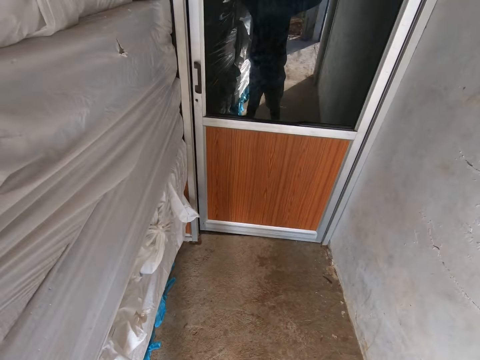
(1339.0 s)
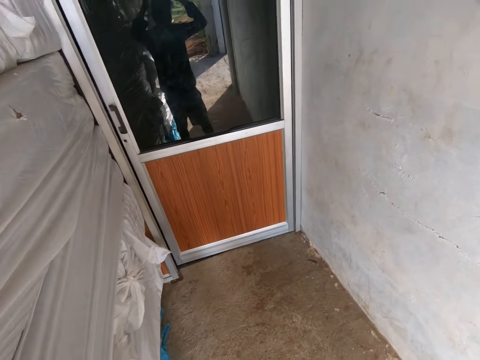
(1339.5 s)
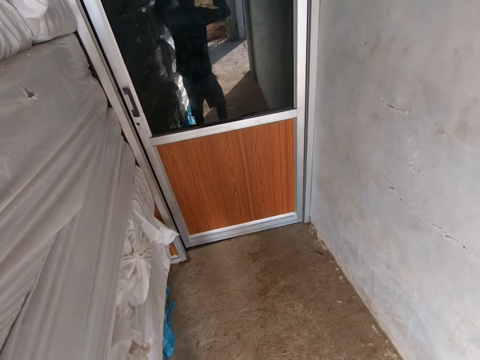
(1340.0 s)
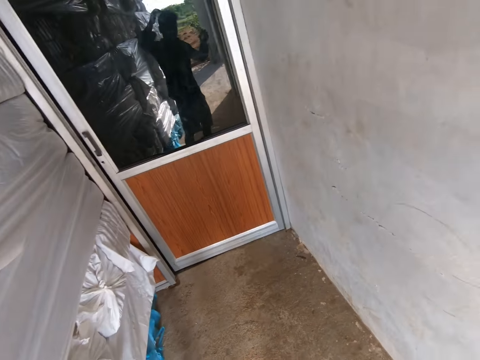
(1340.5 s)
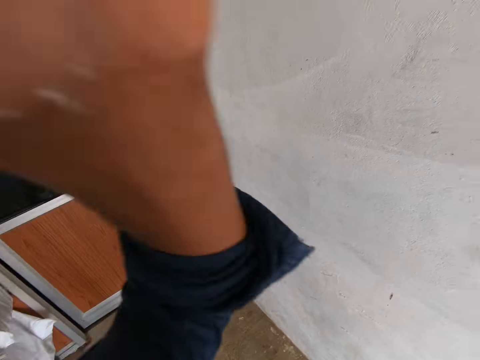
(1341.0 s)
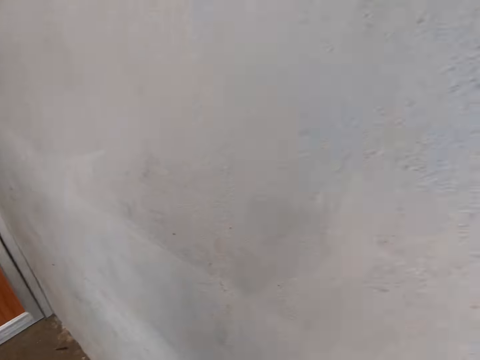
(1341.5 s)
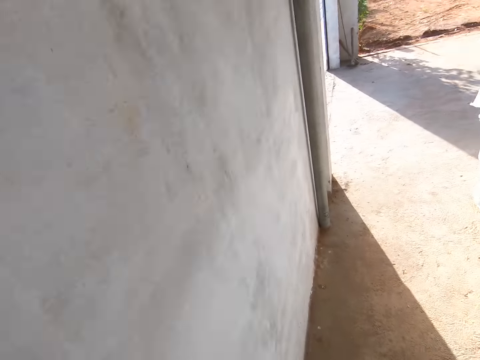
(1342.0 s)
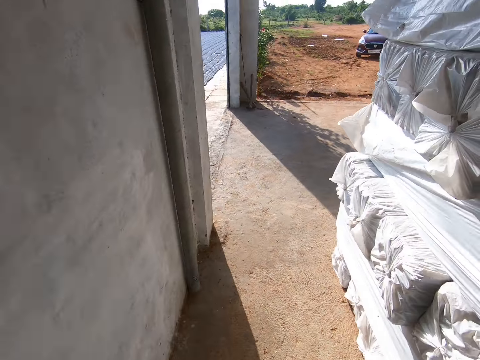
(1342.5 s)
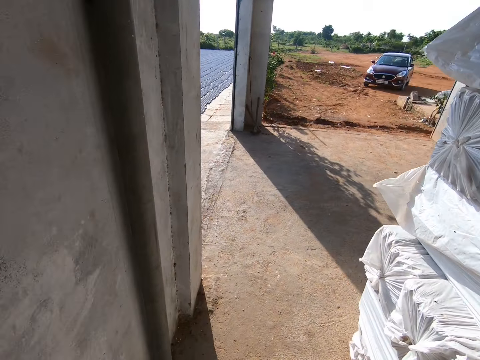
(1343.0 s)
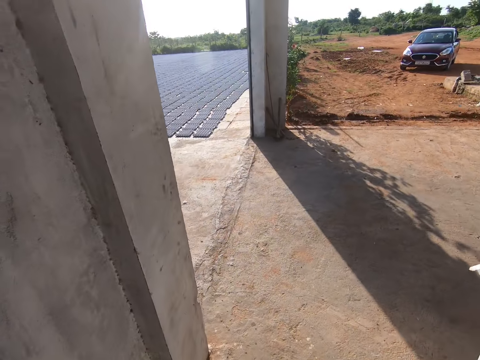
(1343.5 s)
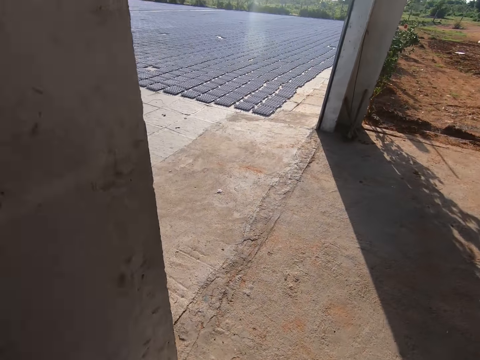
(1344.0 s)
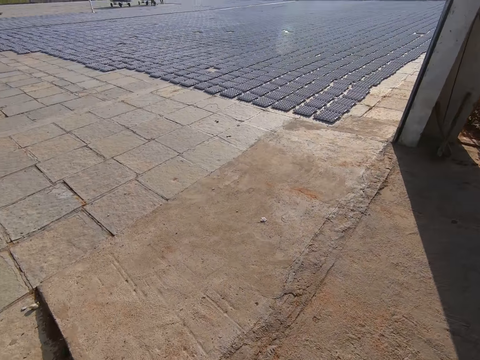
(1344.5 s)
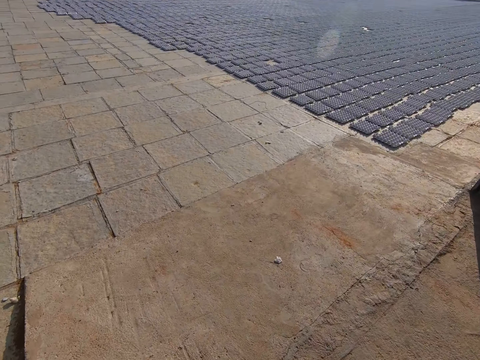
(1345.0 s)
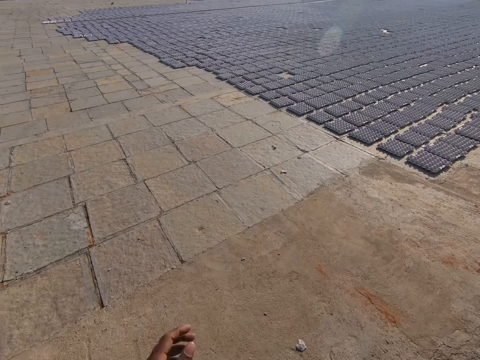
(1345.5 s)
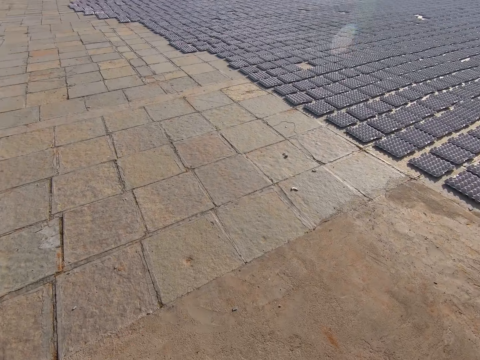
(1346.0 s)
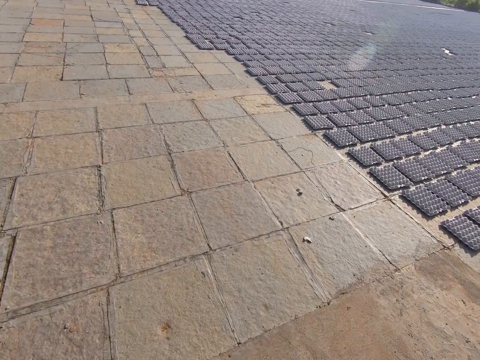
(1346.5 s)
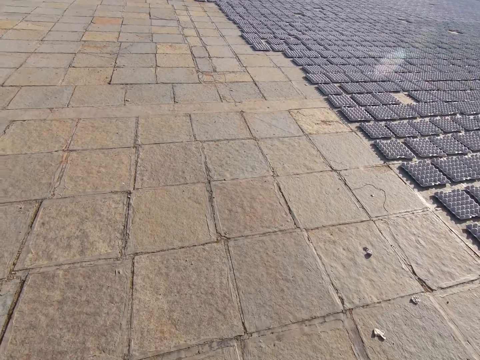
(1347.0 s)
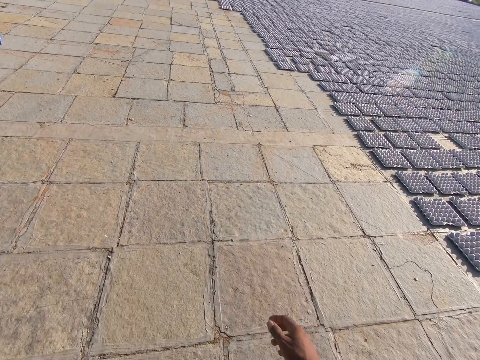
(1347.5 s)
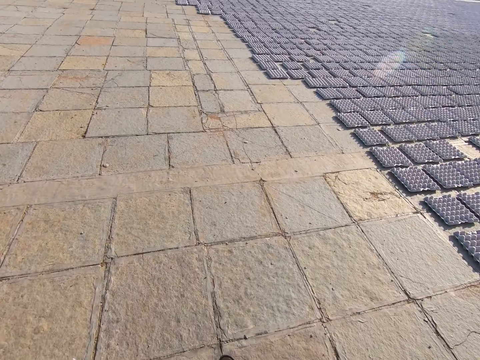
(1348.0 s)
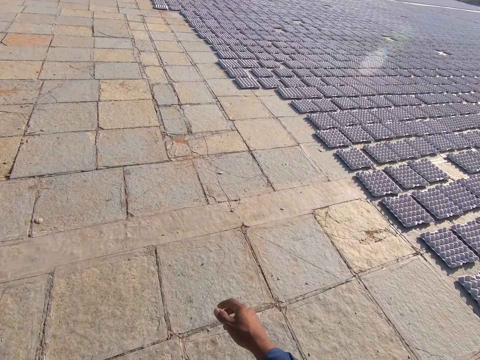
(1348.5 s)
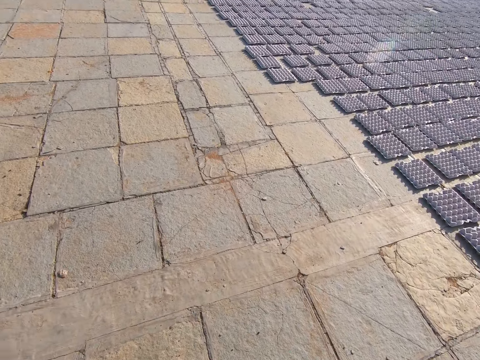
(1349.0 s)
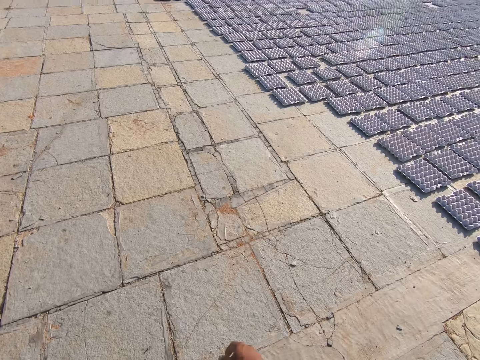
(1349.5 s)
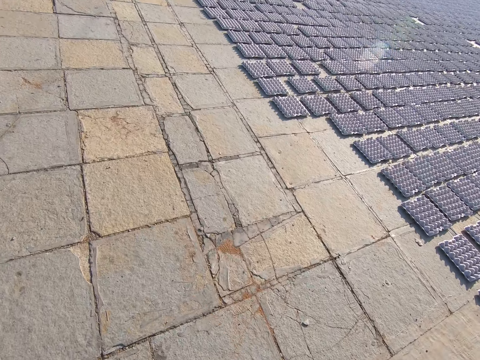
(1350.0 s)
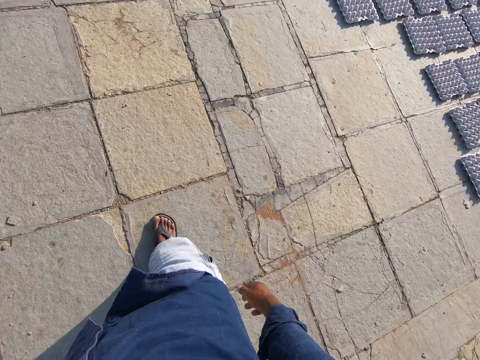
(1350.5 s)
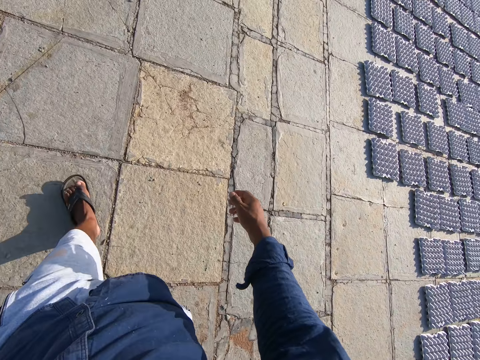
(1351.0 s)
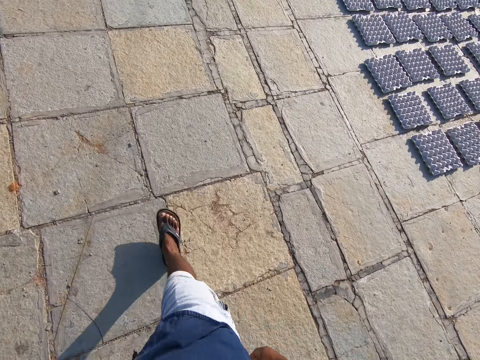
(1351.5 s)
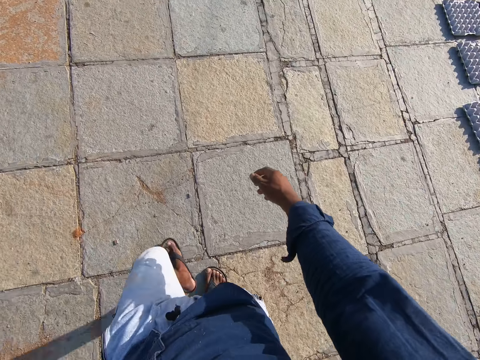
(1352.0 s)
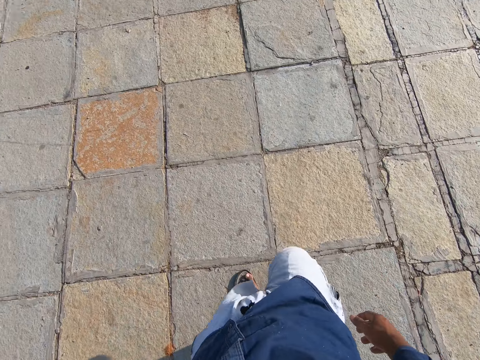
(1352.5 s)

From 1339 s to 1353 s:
The camera wearer looks at himself on the mirror. He turns. He walks in the room. He walks outside. He walks along the factory.

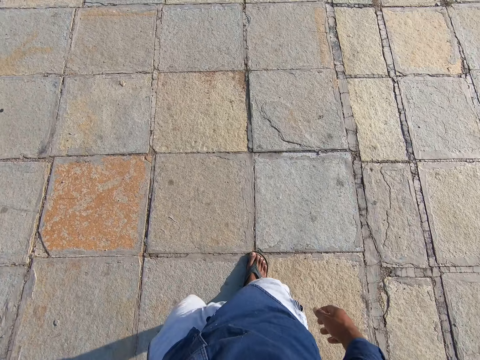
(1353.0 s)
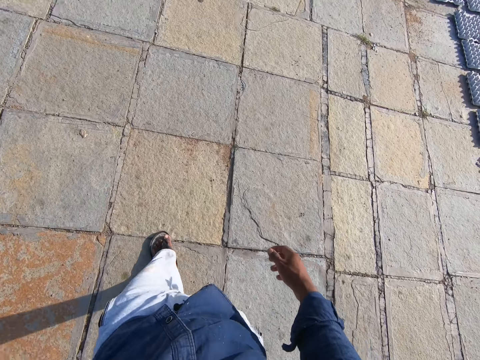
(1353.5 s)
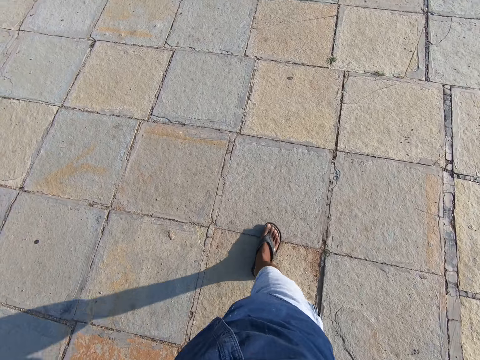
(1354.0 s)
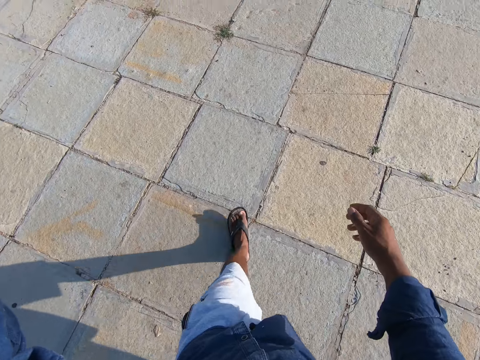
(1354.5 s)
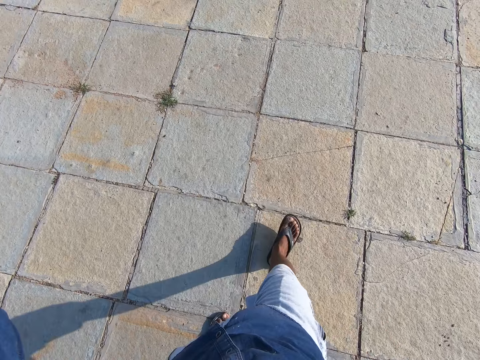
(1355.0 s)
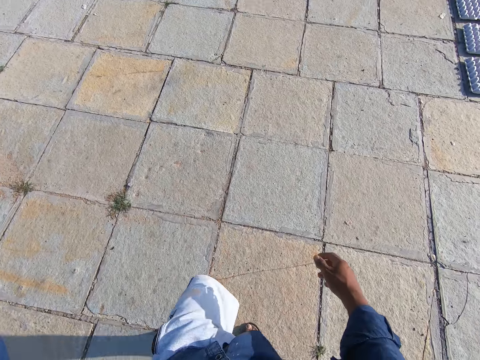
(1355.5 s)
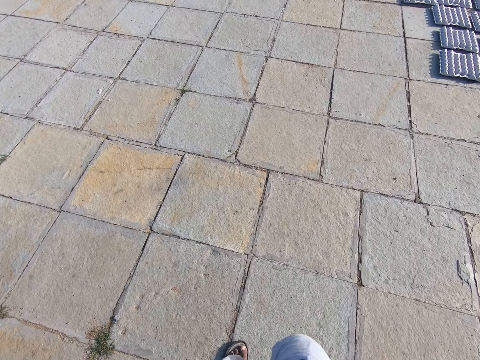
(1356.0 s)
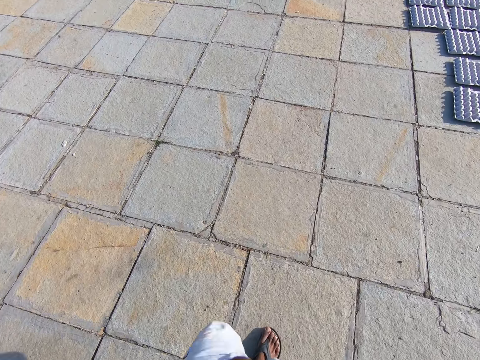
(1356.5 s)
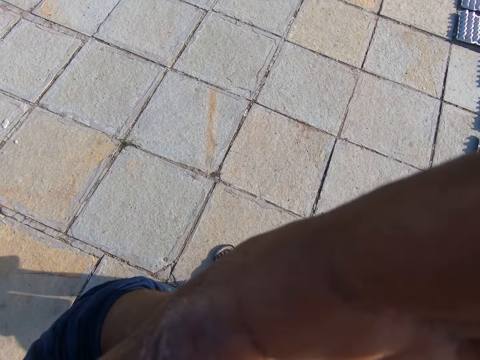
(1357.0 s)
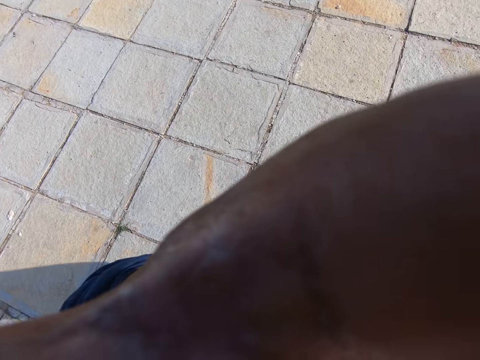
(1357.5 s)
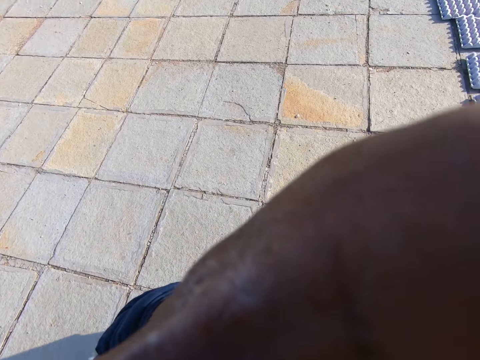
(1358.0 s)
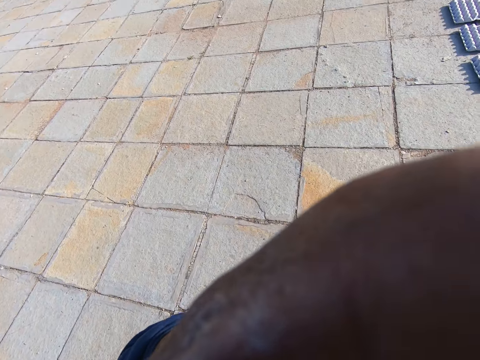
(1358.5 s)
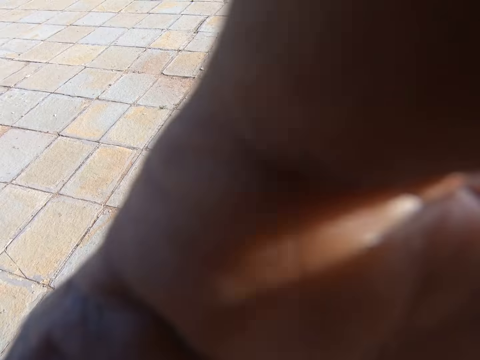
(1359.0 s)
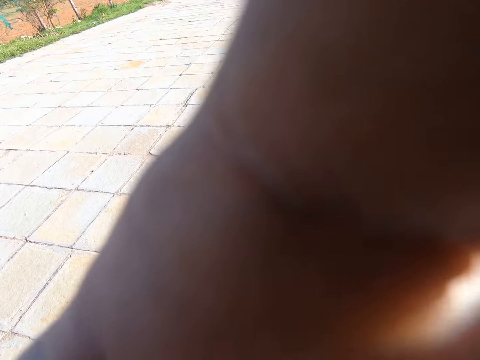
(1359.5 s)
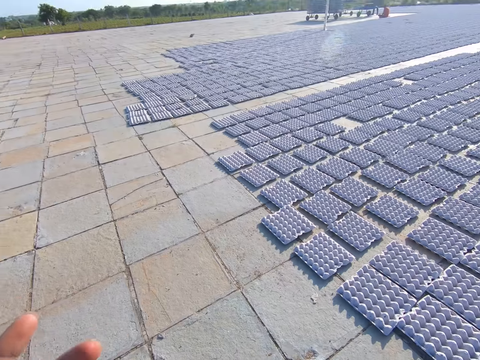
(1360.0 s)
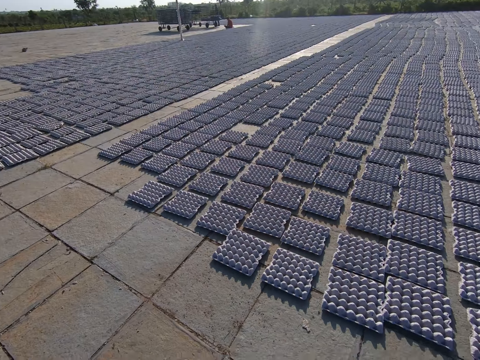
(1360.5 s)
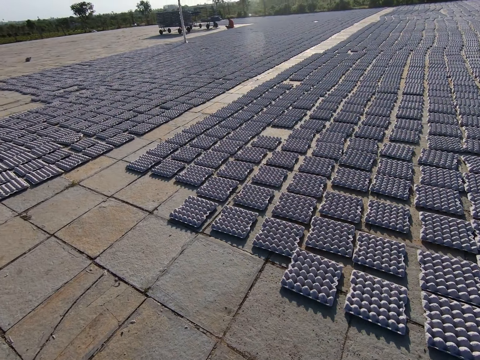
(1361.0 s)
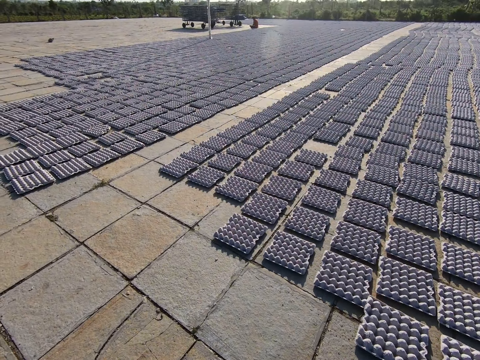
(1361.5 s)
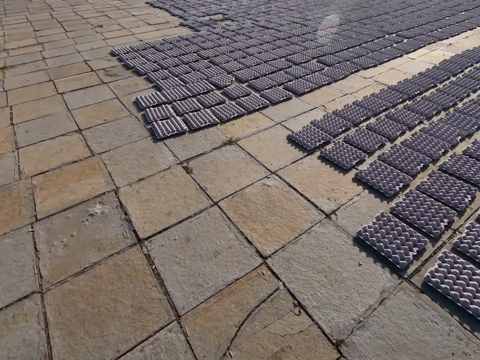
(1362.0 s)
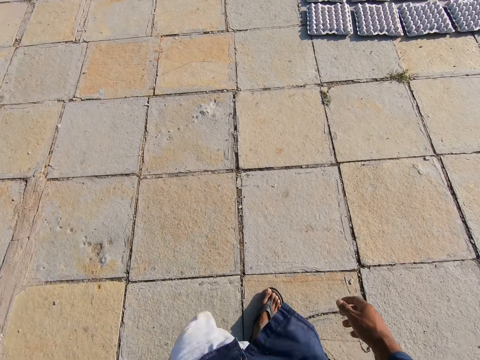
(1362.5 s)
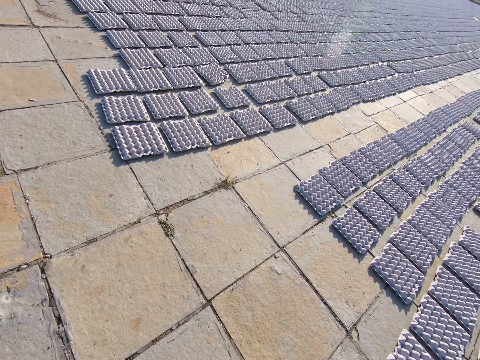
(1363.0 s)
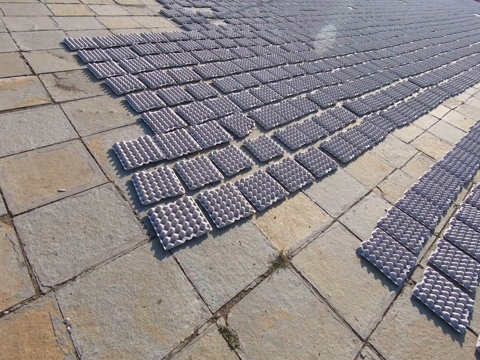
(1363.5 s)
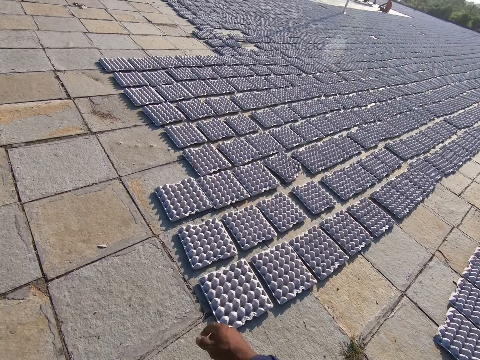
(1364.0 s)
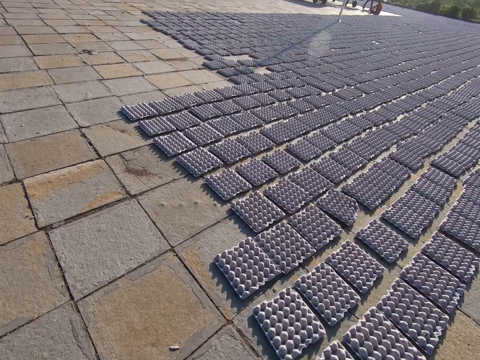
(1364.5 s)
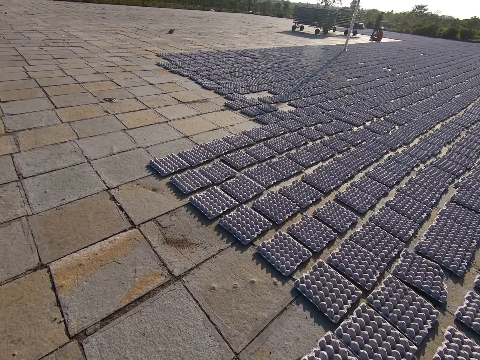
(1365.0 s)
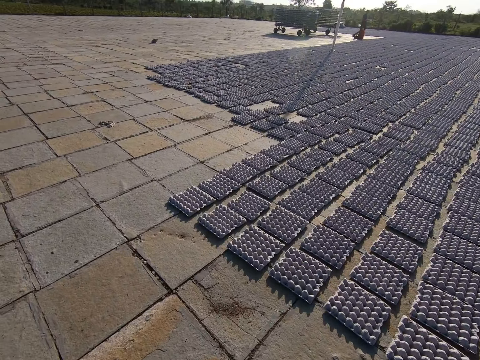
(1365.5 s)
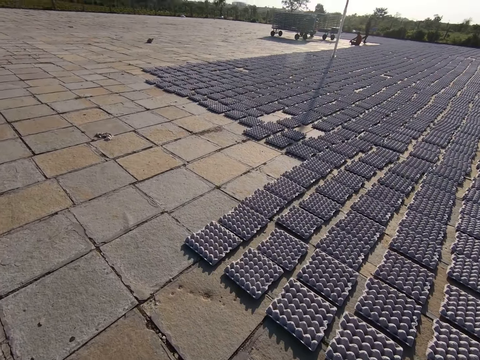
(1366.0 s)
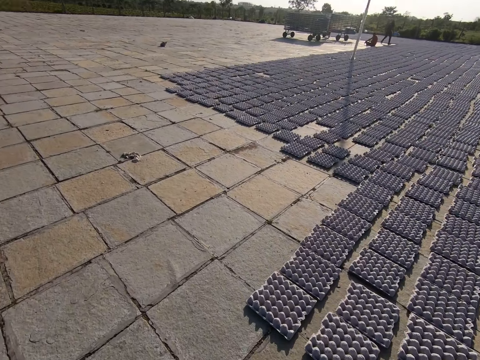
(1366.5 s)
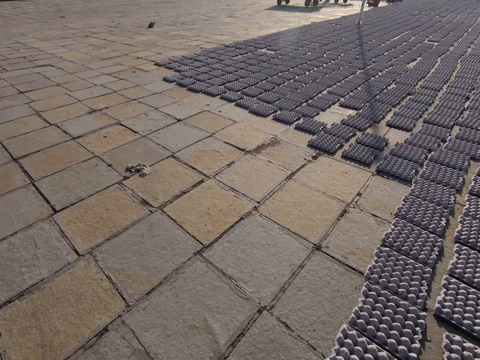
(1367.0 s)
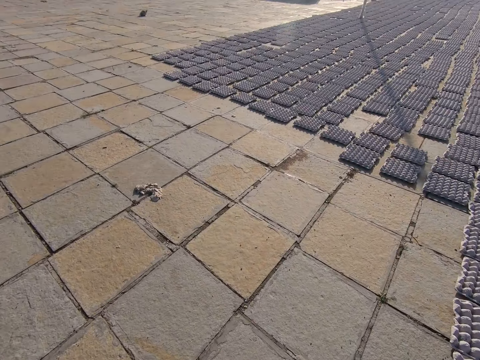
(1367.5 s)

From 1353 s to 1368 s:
The camera wearer fixes a camera with his left hand. He looks round. He walks outside.
